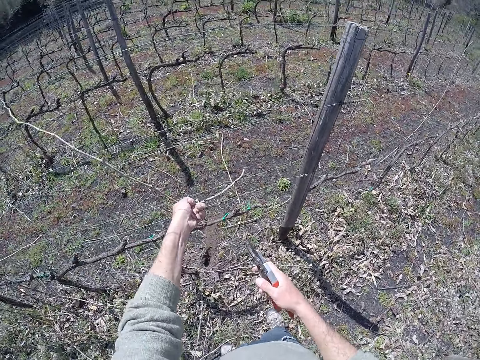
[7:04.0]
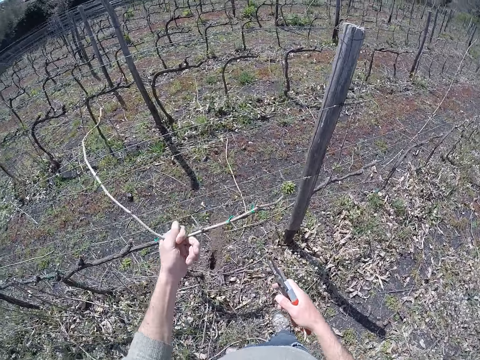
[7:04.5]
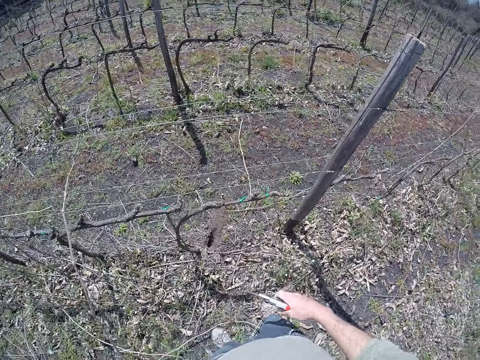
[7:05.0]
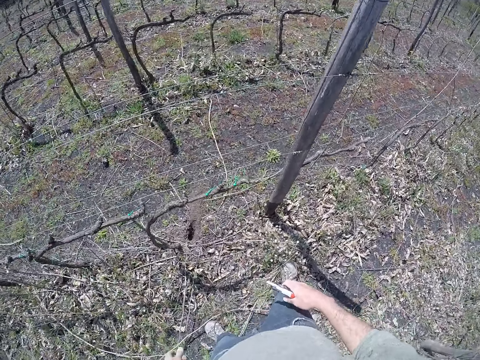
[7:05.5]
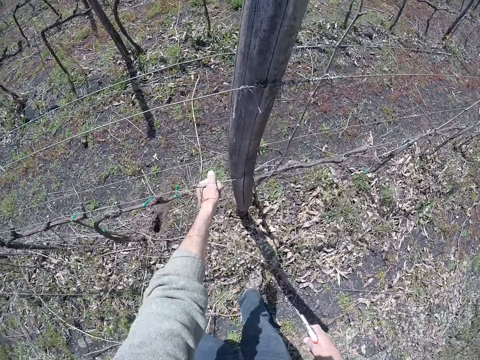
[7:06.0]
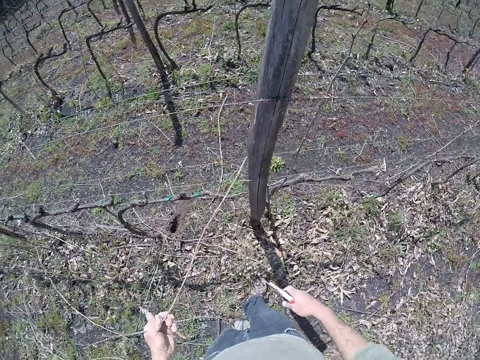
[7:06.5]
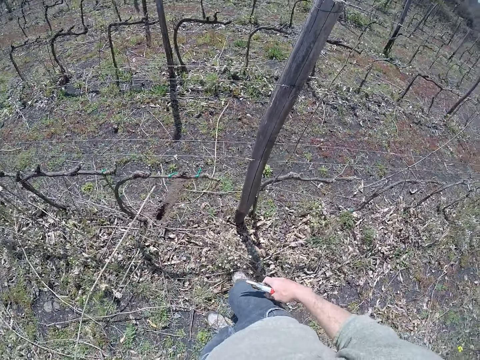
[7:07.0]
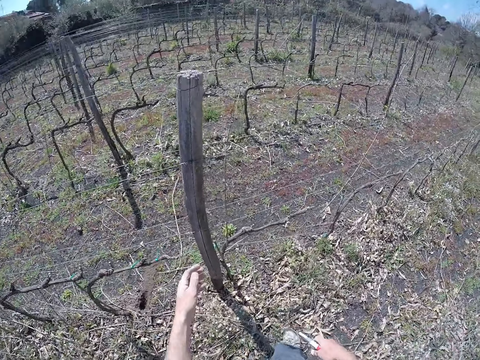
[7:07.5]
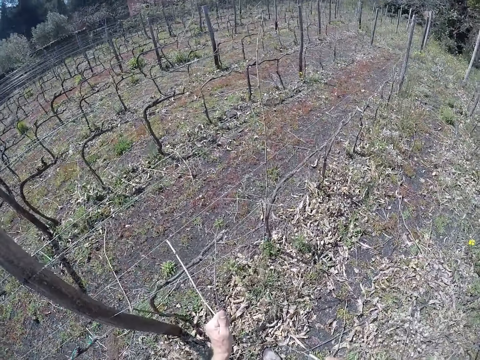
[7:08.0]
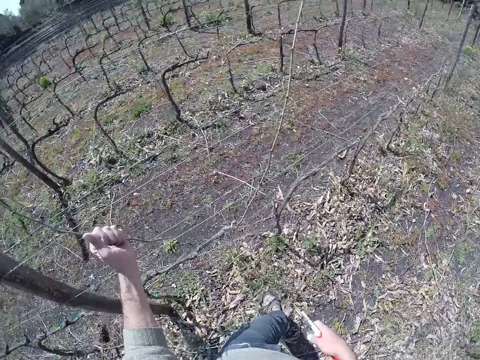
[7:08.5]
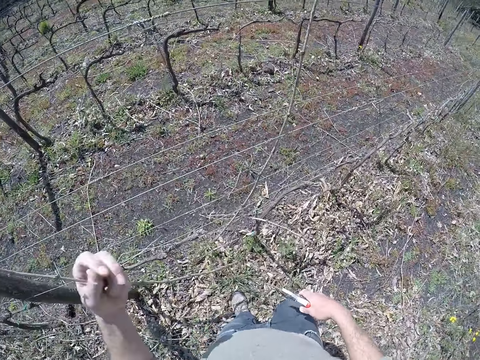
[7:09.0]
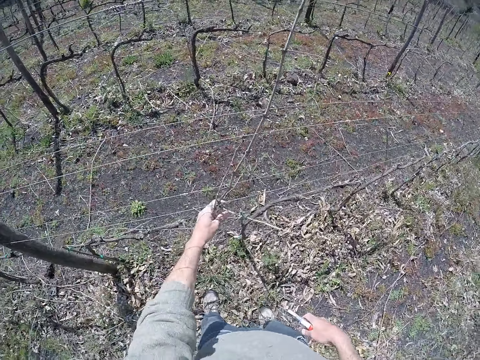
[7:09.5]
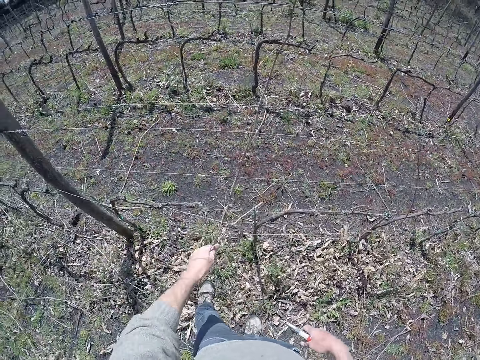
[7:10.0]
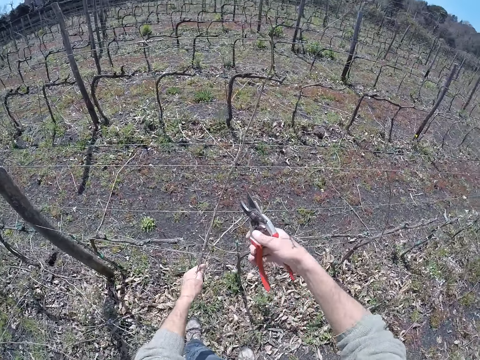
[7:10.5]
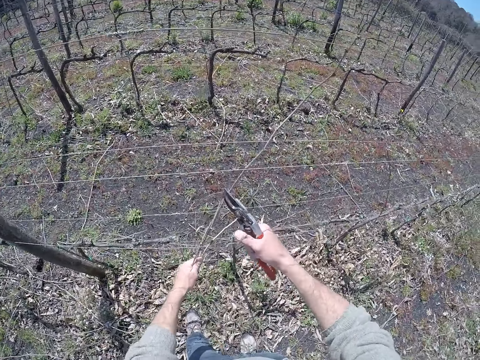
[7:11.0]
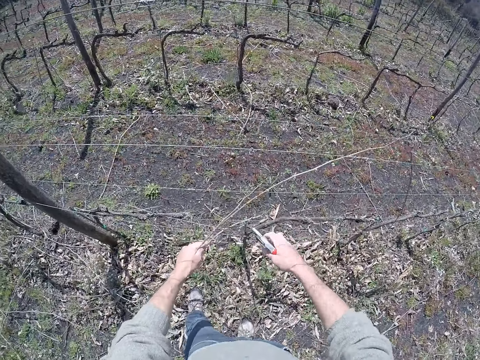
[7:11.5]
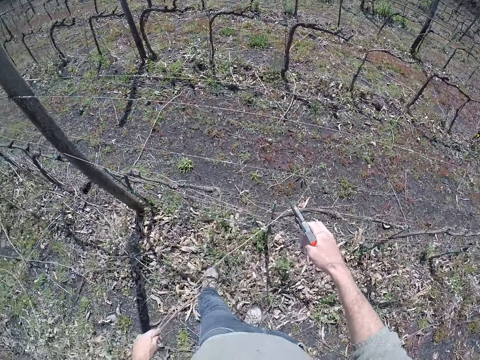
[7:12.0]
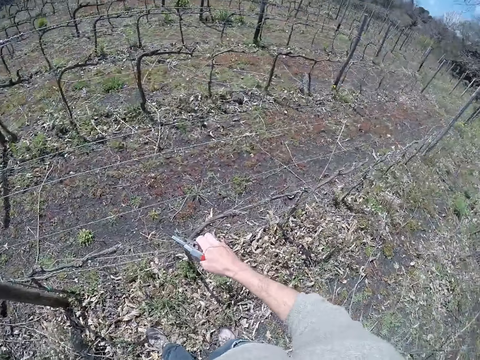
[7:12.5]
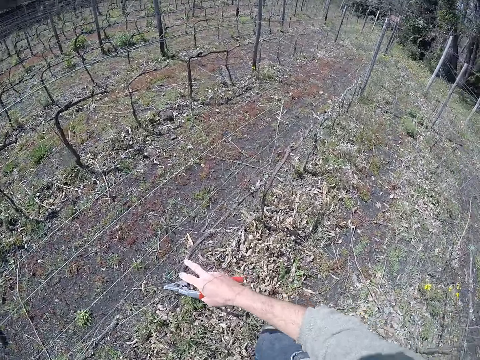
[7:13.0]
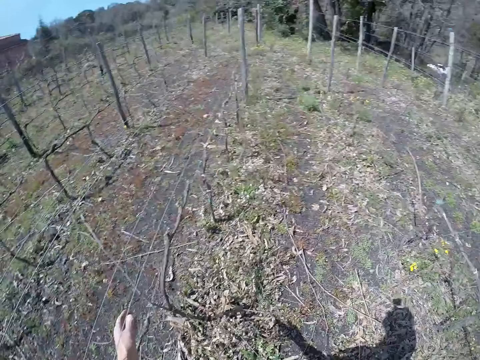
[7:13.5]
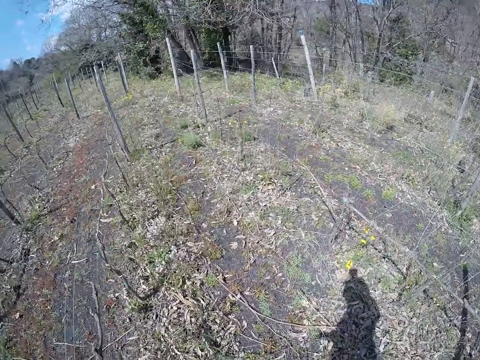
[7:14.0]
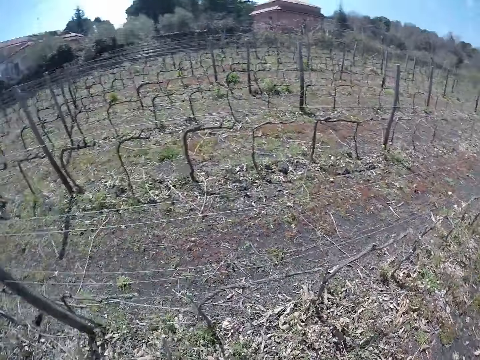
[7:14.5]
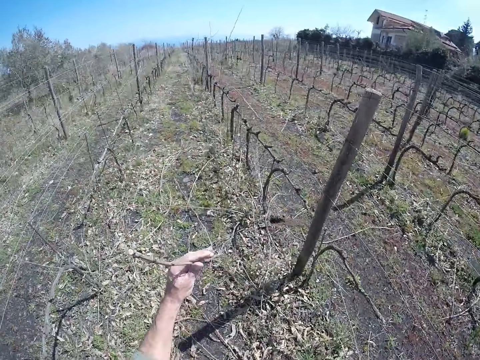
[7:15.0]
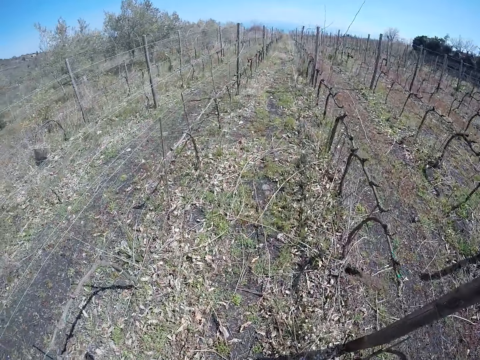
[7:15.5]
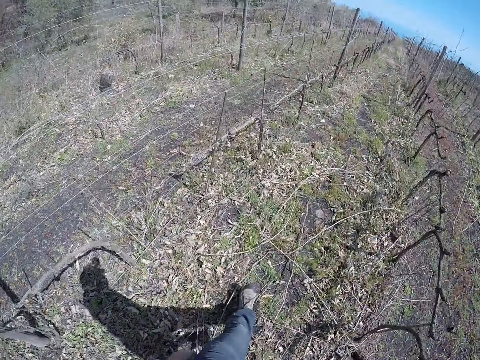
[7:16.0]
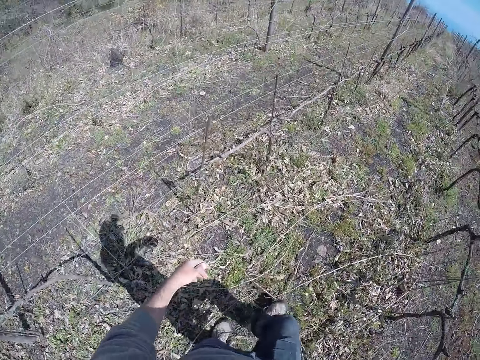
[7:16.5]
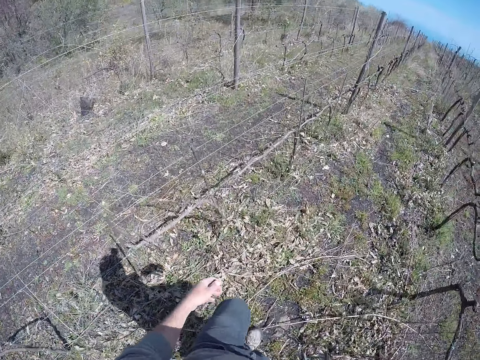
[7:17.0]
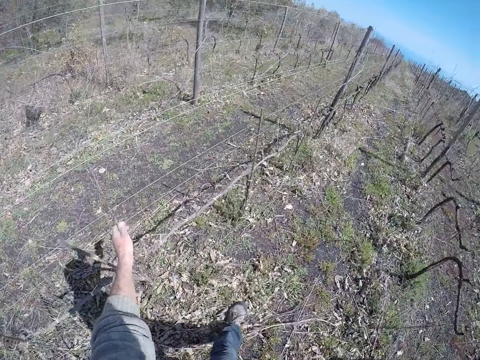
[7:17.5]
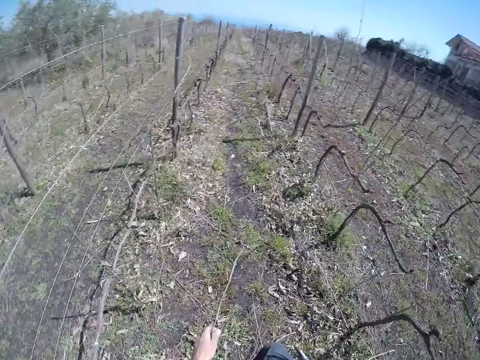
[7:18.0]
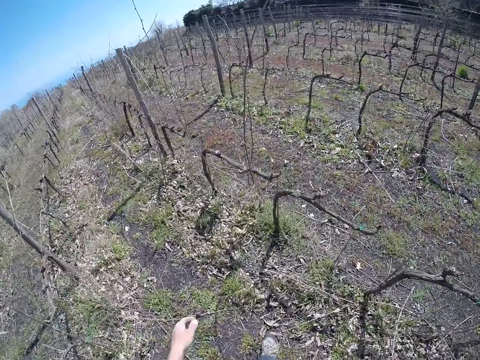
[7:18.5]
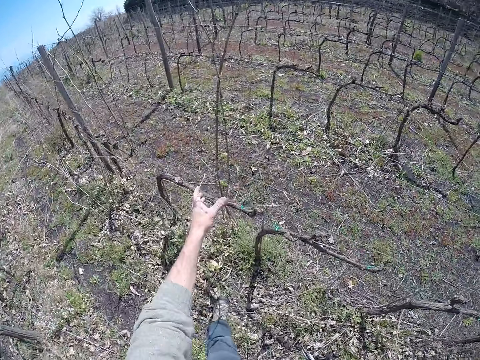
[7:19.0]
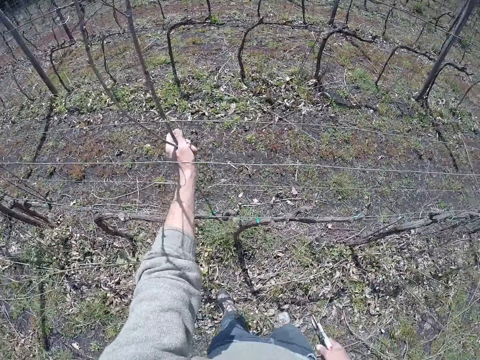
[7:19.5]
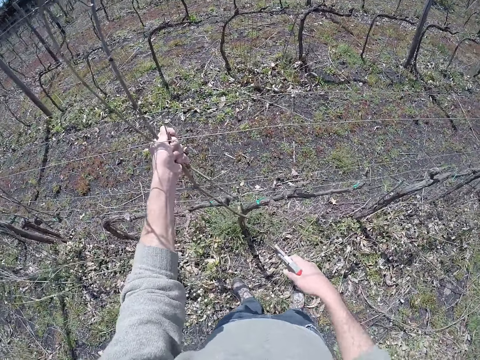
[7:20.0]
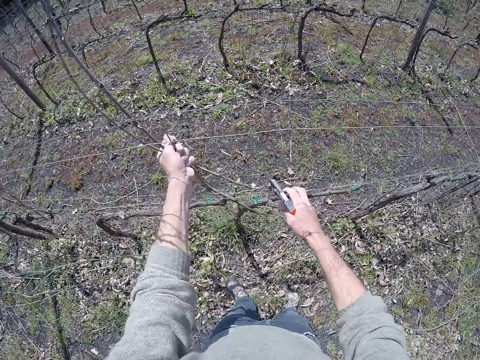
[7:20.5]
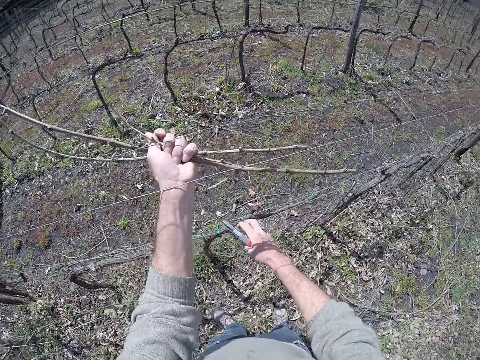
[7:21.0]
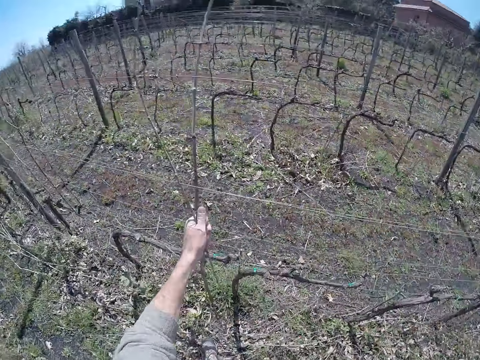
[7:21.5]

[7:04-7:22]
The camera wearer drops the stick on the ground with his left hand. He picks a stick from the barb wire with his left hand. He drops the stick on the ground with his left hand. He pulls a stick from the barb wire with his left hand. He does so again. He cuts a wire from the stick on the barb wire with the side cutter in his right hand. He pulls the barb wire with his right hand. He drops the sticks on the ground with his left hand. He looks around. He holds a stick in his left hand. He drops the stick on the ground with his left hand. He walks. He picks a stick from the barb wire with his left hand. He drops the stick on the ground with his left hand. He picks some sticks from the barb wire with his left hand. He pulls the barb wire with his right hand.

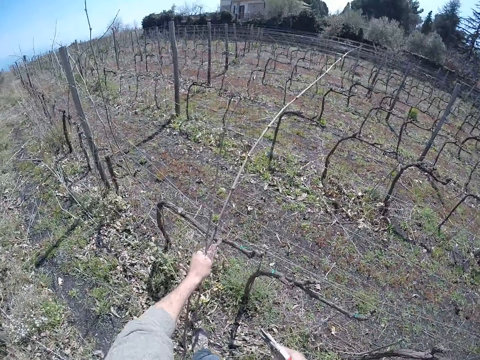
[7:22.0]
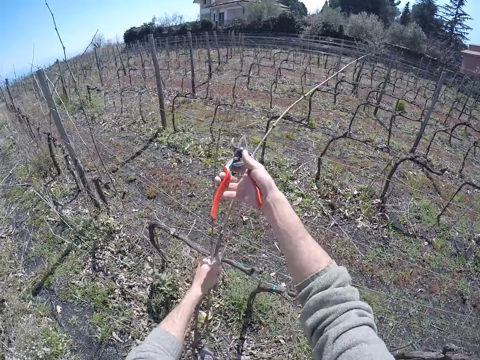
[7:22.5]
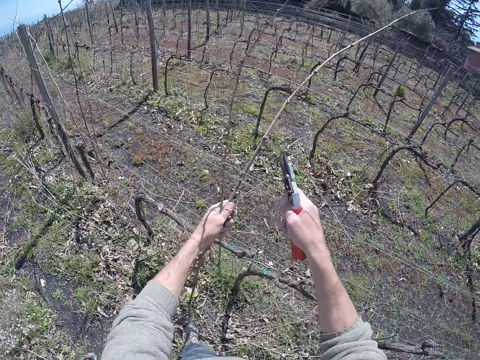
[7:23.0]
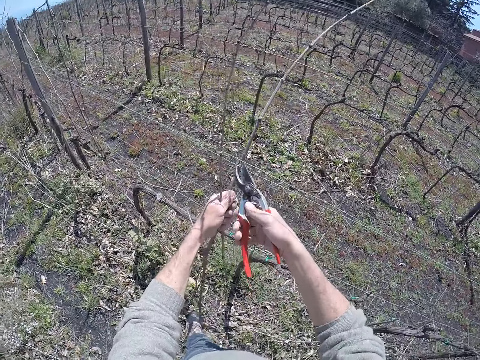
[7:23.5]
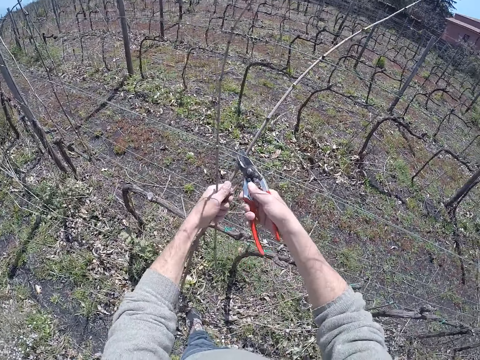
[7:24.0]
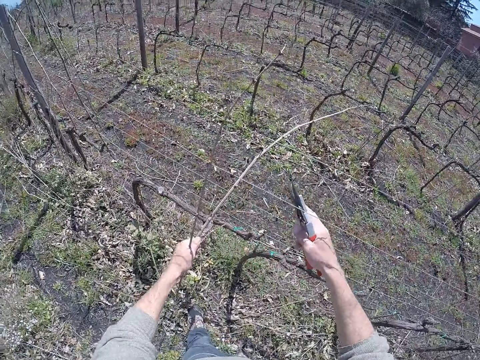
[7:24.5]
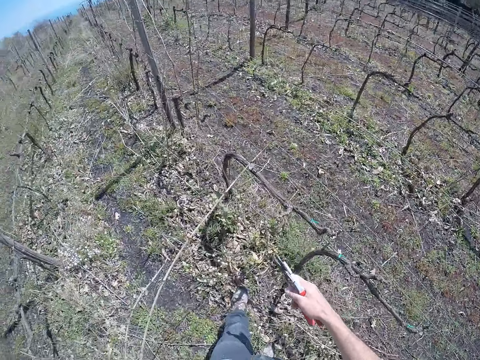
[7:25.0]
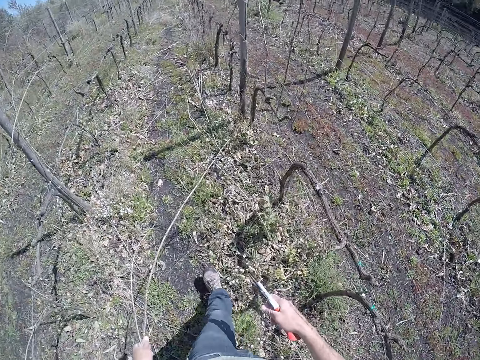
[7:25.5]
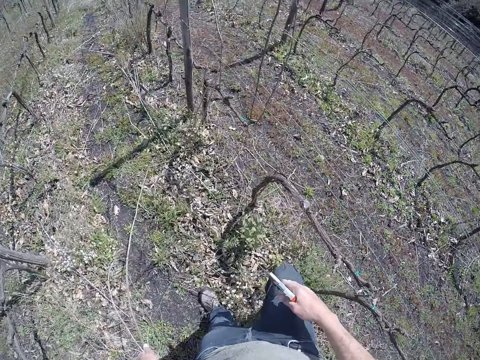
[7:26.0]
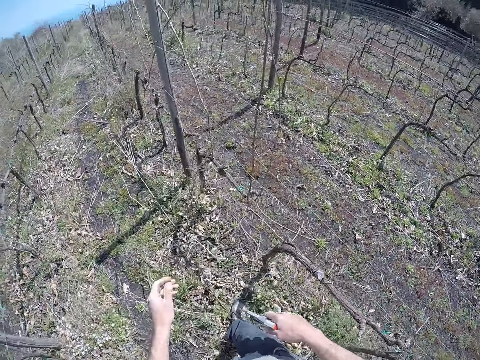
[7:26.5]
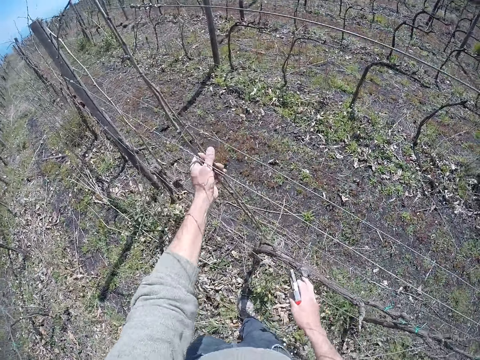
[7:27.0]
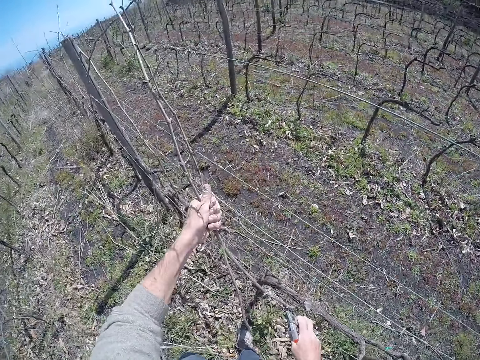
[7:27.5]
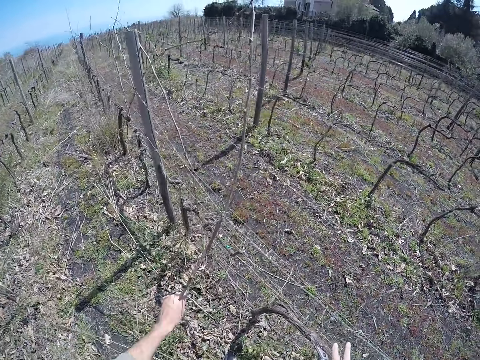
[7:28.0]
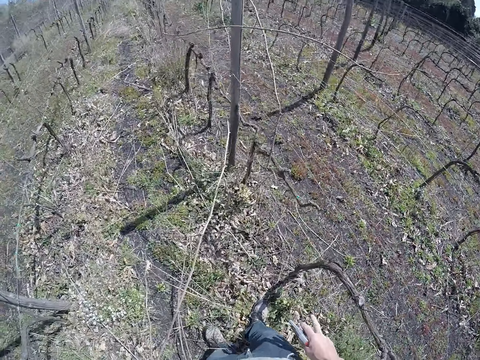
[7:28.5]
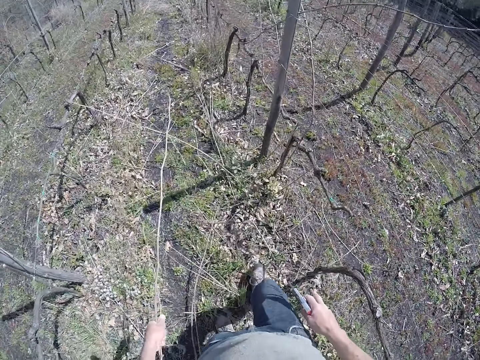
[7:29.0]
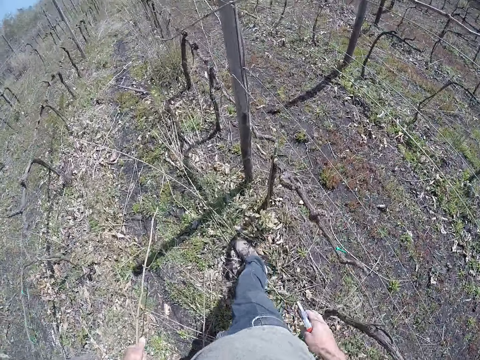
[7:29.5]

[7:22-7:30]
The camera wearer cuts a wire from the stick on the barb wire with the side cutter in his right hand. He picks sticks. He pulls the barb wire with his right hand. He cuts a wire from the stick on the barb wire with the side cutter in his right hand. He pulls the barb wire with his right hand. He drops the sticks on the ground with his left hand. He picks some sticks from the barb wire with his left hand. He pulls the barb wire with his right hand. He drops the sticks on the ground with his left hand.
